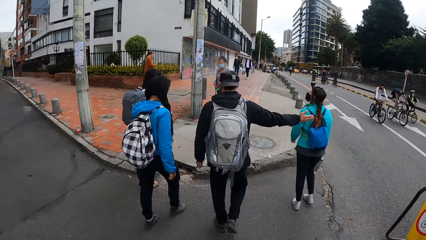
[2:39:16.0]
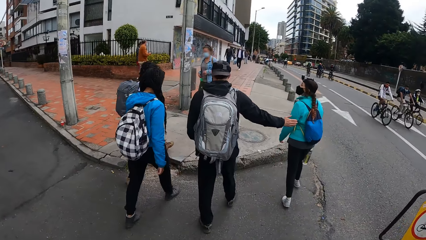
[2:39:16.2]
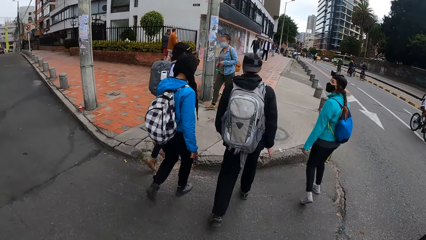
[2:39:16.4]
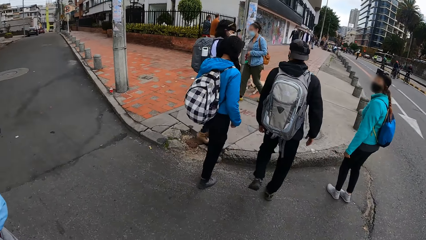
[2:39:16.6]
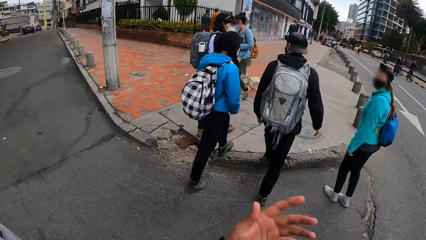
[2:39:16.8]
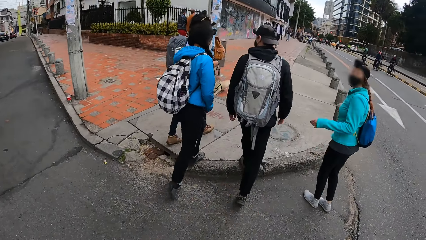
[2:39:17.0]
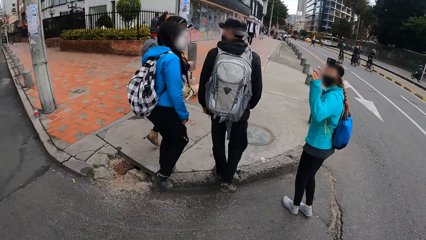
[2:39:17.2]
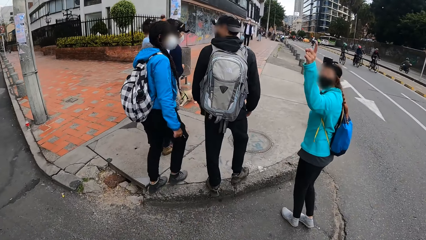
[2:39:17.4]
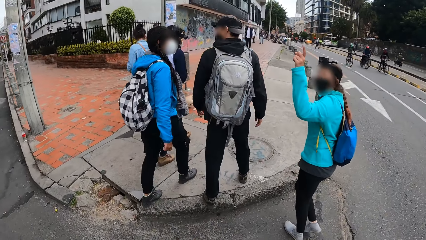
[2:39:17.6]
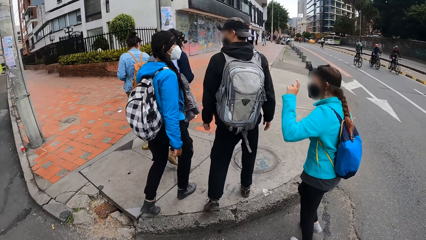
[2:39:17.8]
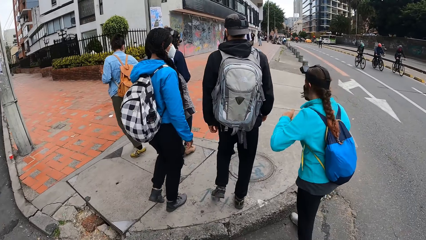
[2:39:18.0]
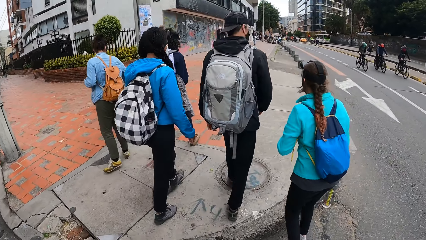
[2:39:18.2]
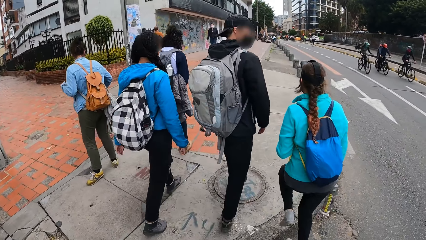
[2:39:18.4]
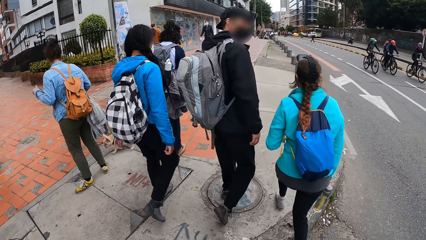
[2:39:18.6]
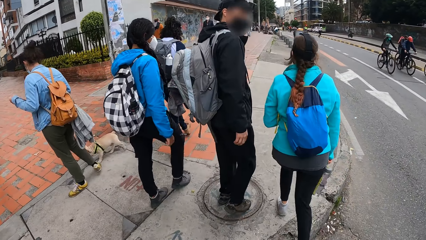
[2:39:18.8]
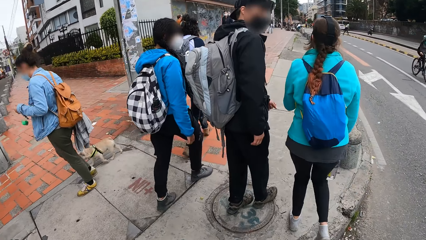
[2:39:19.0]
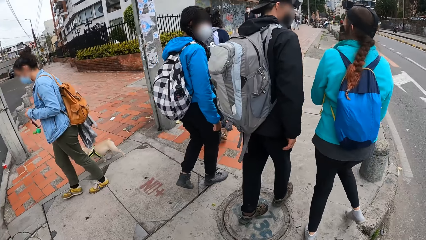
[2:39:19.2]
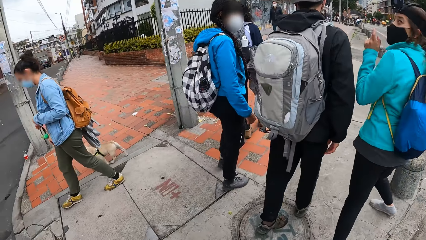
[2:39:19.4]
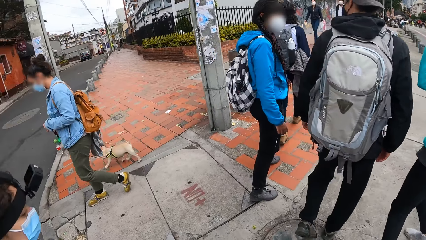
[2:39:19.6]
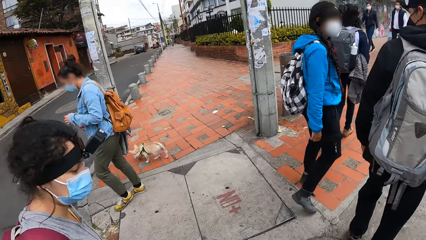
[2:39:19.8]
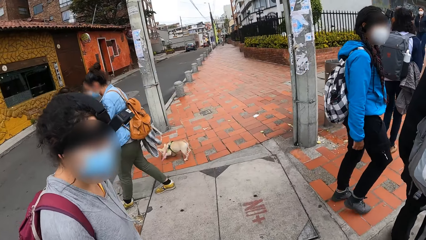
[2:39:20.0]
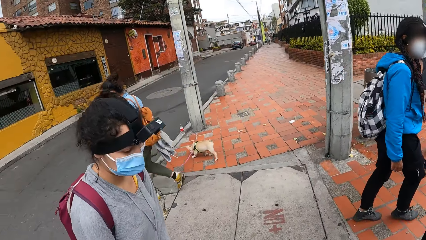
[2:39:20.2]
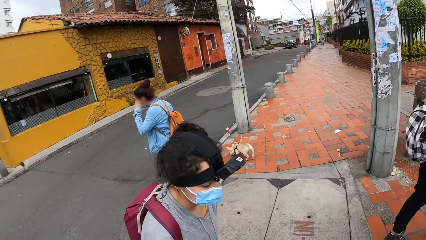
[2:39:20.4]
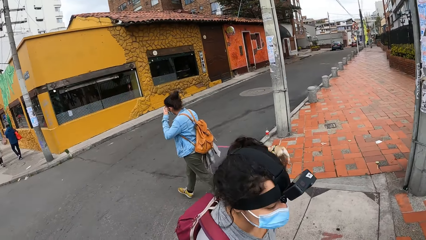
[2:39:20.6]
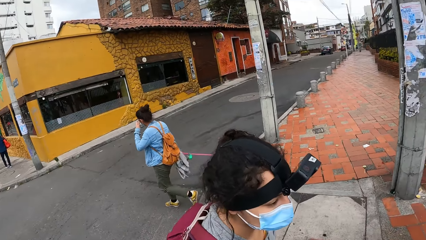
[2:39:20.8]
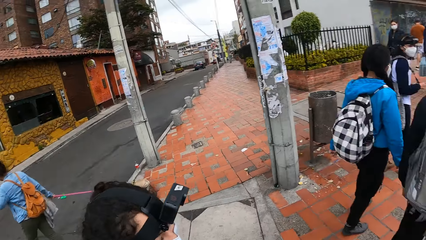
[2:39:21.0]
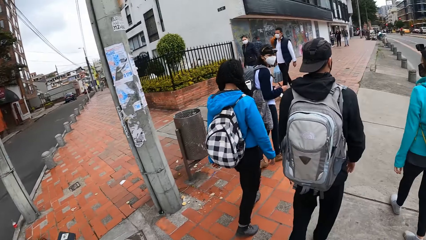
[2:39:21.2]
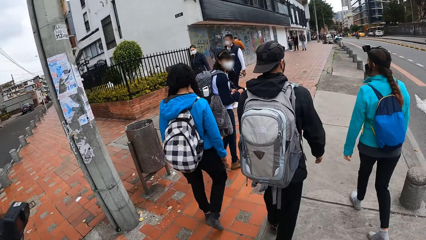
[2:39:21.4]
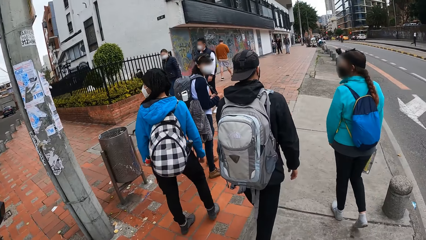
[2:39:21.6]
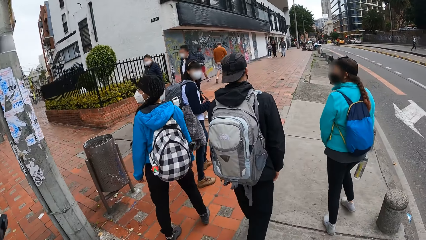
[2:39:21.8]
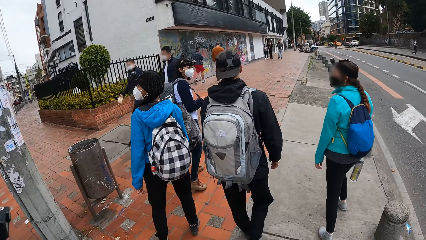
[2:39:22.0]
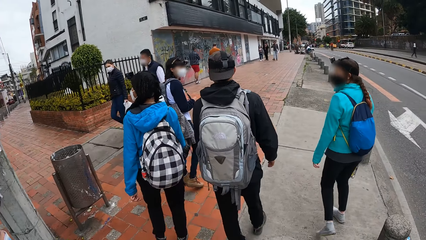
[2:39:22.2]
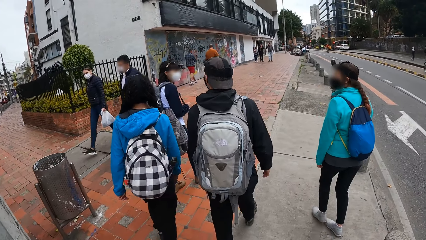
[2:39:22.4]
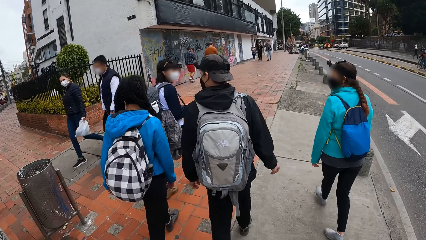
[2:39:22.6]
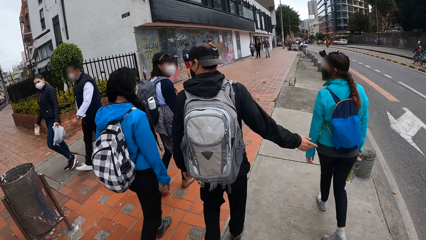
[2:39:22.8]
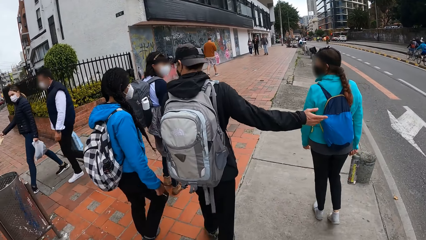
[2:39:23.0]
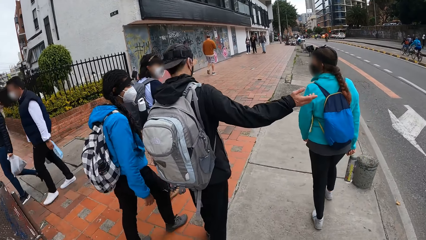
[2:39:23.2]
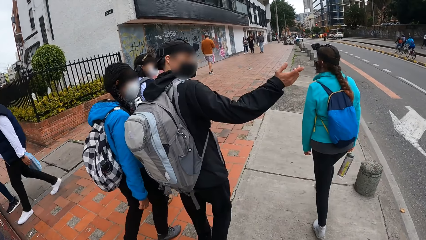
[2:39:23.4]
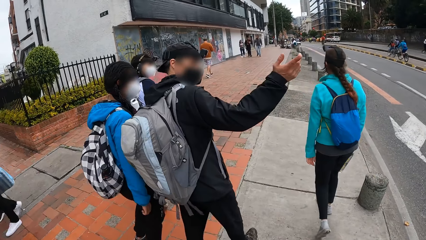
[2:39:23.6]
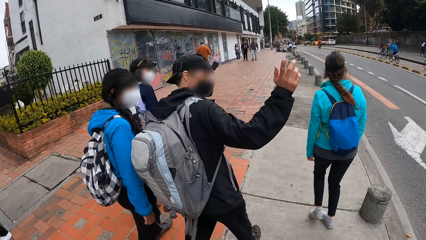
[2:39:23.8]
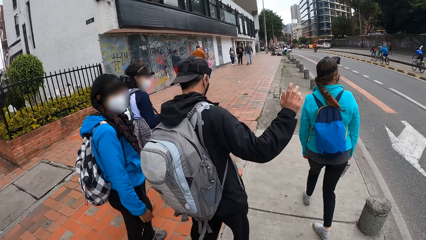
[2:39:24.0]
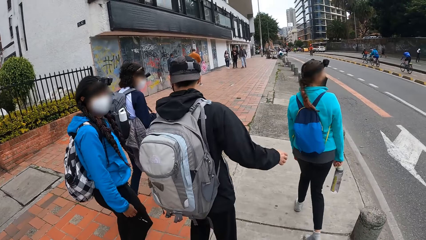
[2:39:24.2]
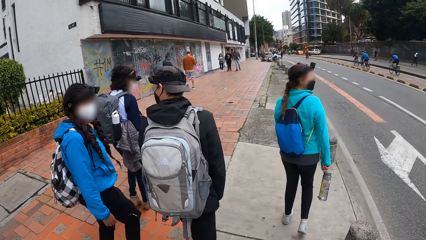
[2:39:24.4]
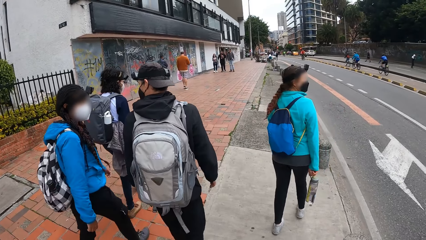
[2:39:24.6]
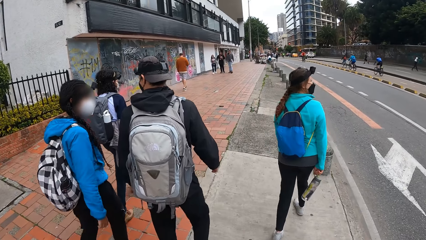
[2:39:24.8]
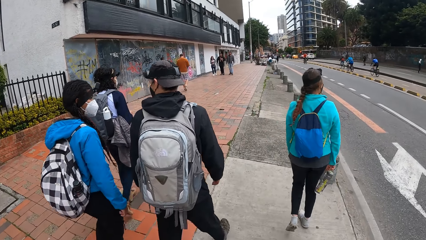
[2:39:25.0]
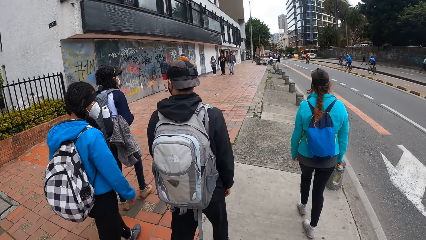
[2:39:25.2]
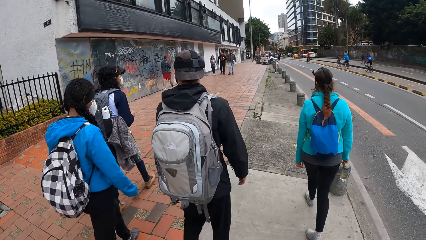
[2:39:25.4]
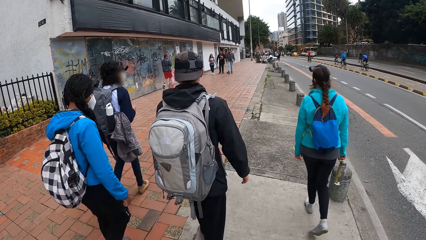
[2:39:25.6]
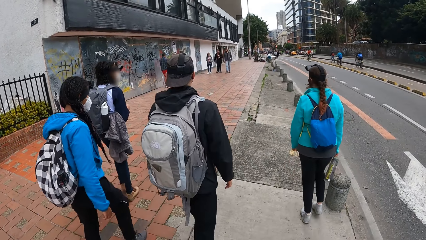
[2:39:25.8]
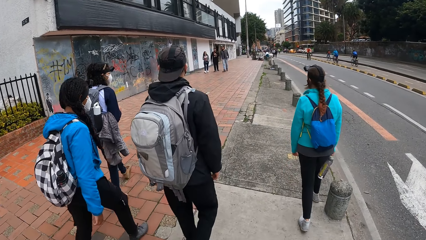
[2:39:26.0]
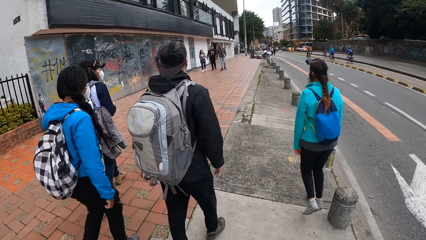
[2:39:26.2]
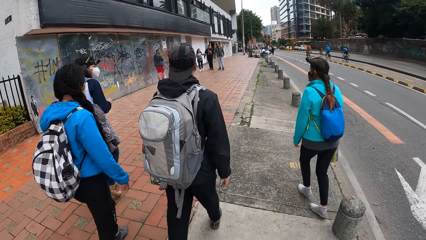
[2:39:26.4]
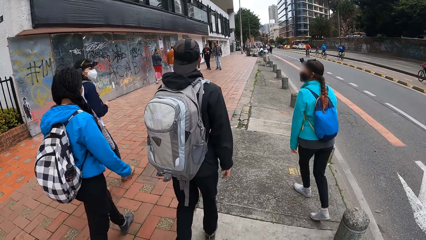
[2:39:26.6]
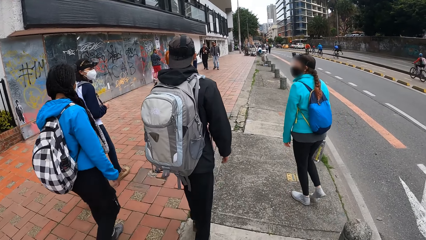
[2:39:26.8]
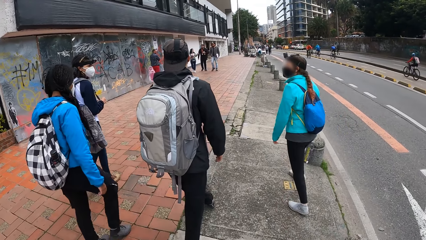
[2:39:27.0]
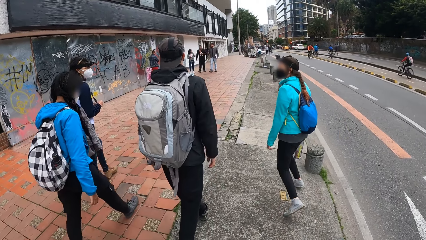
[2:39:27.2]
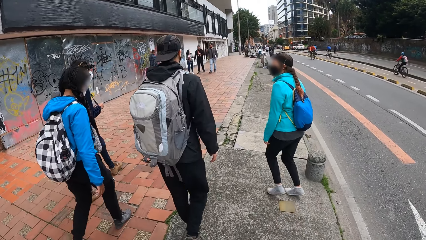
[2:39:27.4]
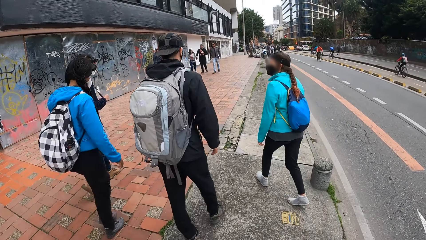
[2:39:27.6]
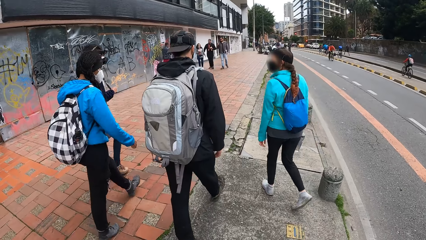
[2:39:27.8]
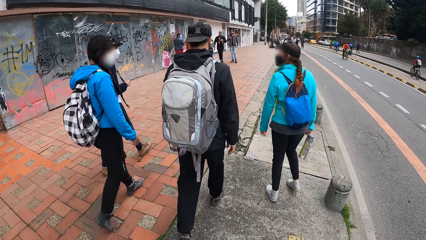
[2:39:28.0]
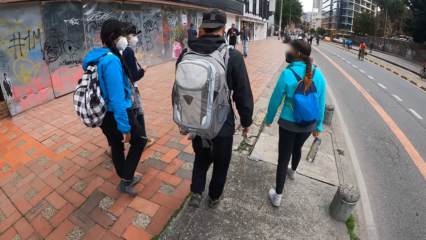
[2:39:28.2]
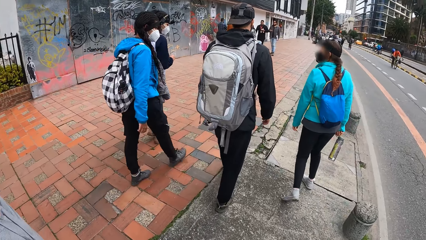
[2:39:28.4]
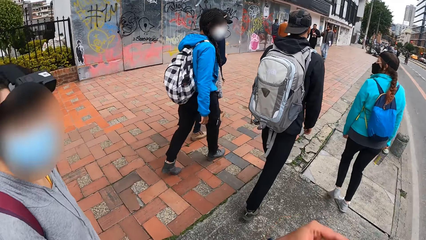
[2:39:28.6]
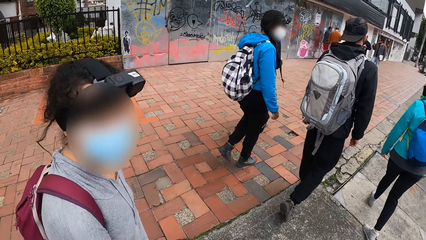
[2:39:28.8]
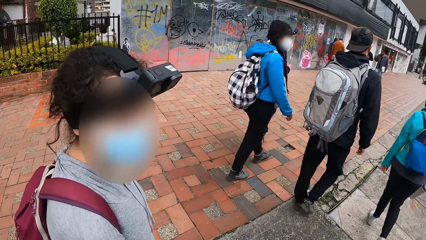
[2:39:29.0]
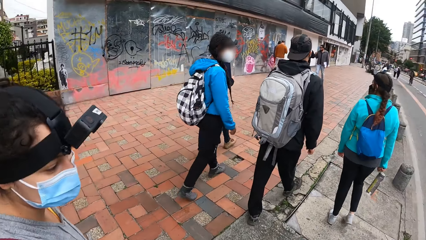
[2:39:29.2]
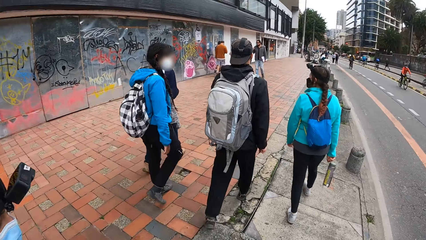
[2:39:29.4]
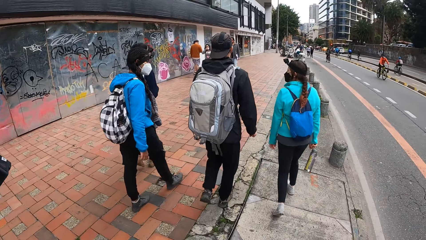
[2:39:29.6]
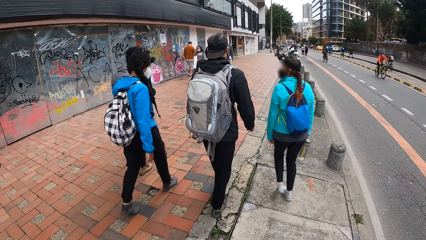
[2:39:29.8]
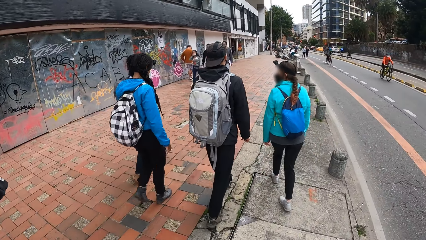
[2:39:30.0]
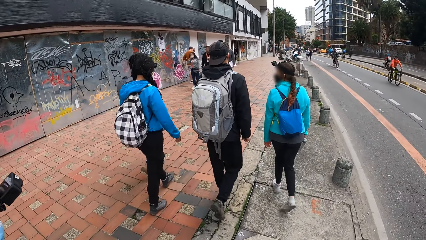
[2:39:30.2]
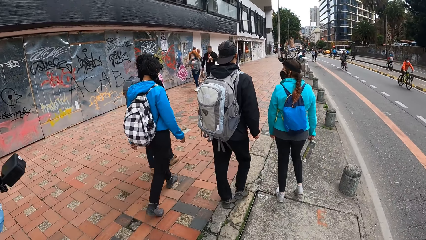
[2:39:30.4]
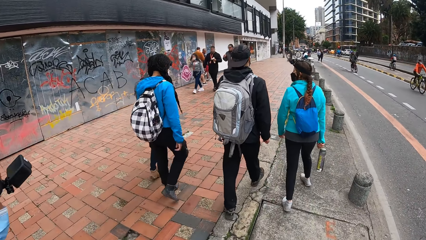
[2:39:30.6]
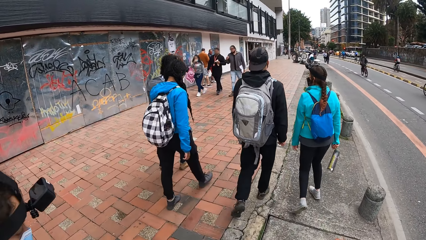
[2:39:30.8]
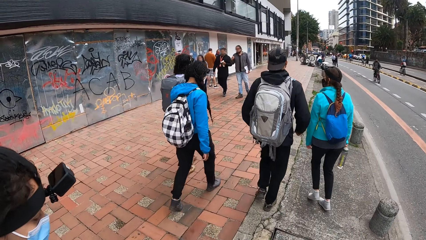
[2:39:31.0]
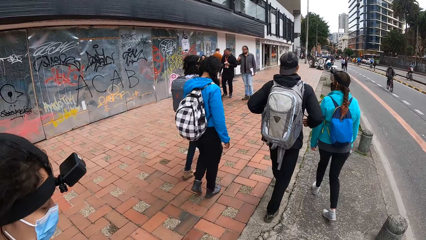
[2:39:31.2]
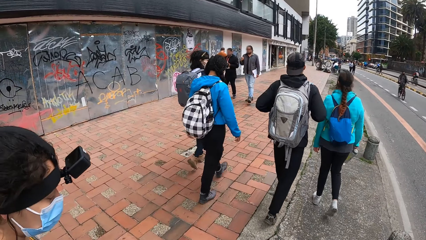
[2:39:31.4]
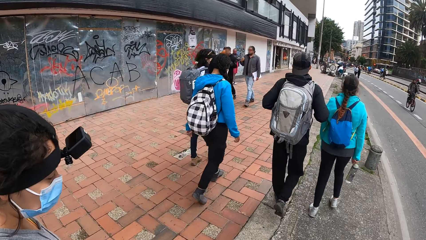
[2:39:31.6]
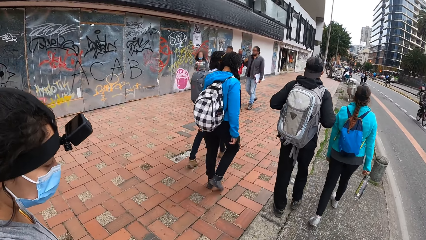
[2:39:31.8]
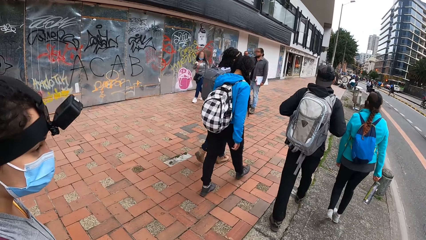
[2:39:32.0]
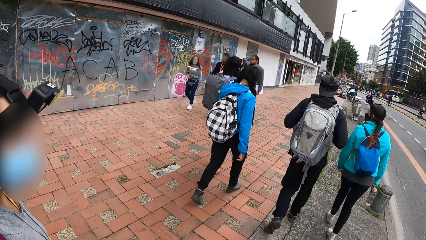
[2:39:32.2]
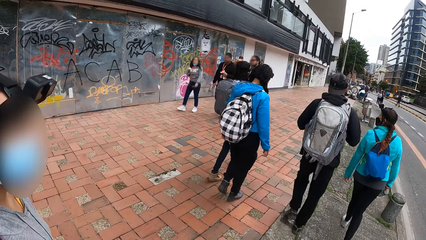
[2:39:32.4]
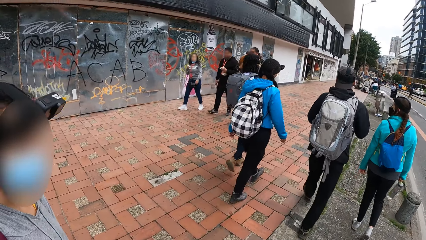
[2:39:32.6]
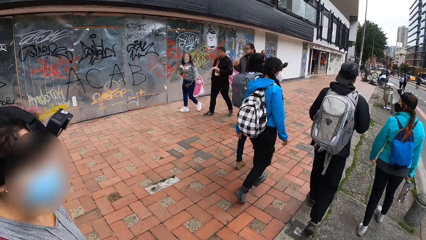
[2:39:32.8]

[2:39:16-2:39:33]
A man stretches a hand. A woman walks down a pavement with another woman, a third woman and another man. The camera wearer interacts with the group of people on the road. A lady lifts a hand. The camera wearer walks down the pavement with a fourth woman. They look around. The other man interacts with the first woman, the second woman and the third woman. The first man points to the other side. The camera wearer interacts with the fourth woman. They look around.
